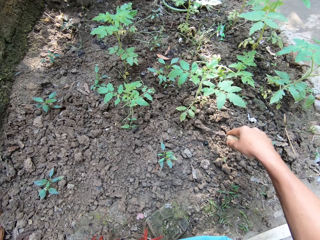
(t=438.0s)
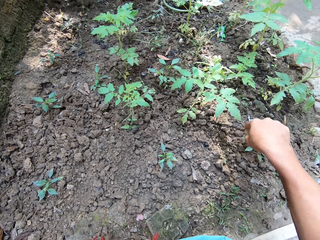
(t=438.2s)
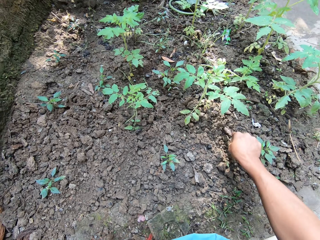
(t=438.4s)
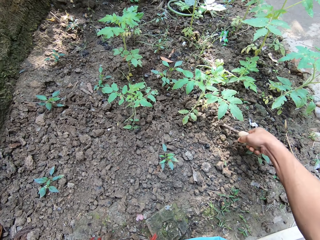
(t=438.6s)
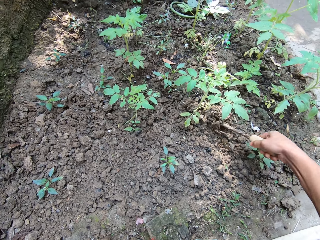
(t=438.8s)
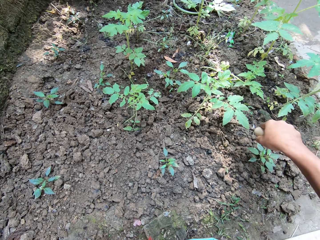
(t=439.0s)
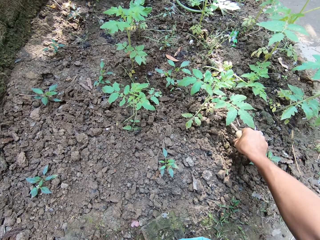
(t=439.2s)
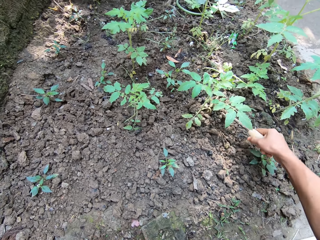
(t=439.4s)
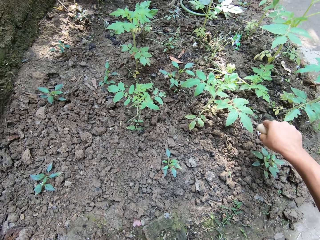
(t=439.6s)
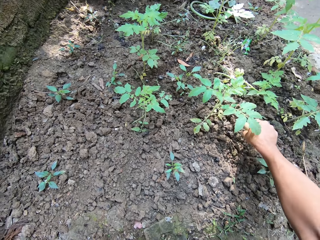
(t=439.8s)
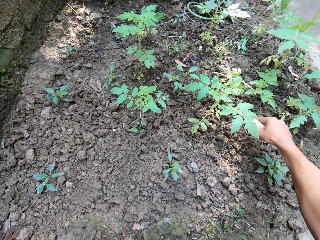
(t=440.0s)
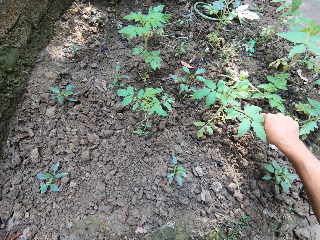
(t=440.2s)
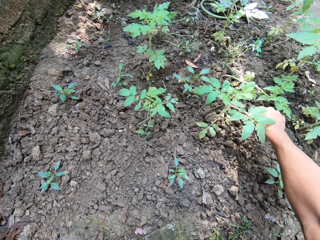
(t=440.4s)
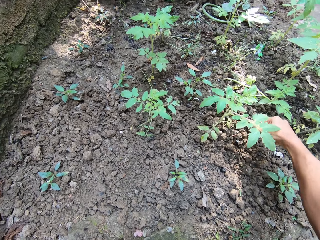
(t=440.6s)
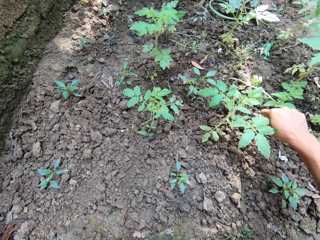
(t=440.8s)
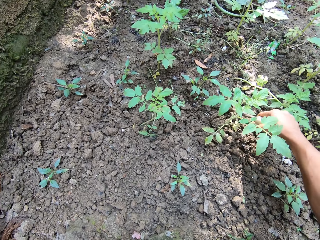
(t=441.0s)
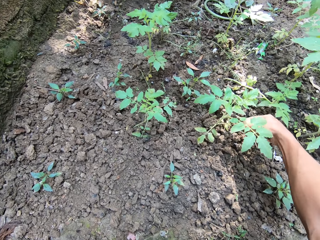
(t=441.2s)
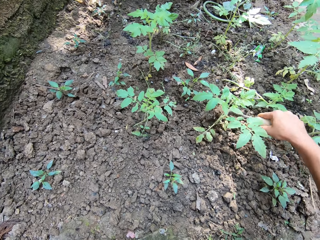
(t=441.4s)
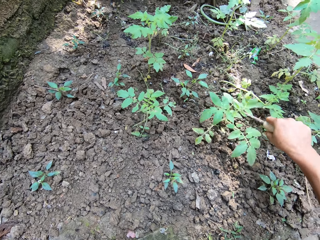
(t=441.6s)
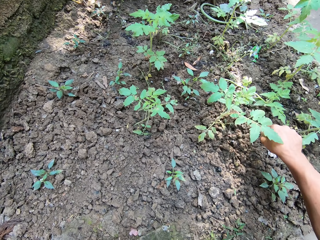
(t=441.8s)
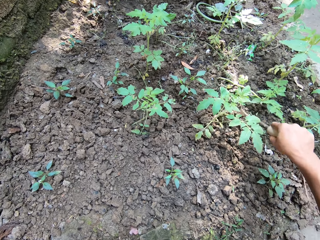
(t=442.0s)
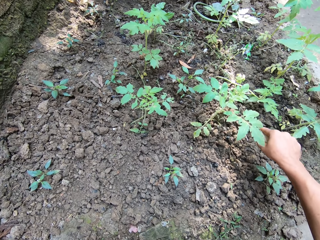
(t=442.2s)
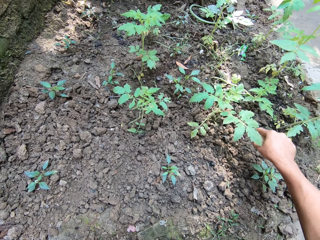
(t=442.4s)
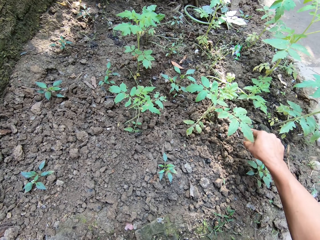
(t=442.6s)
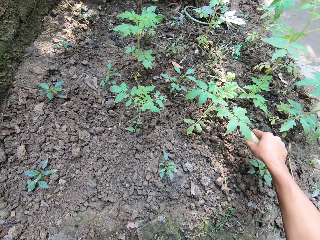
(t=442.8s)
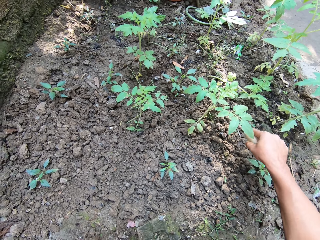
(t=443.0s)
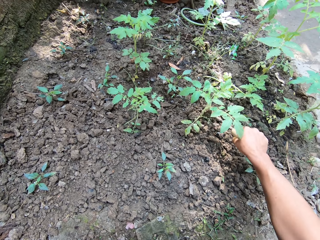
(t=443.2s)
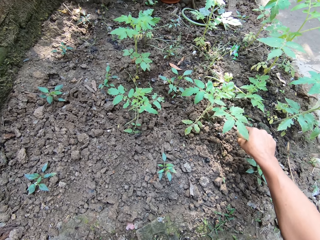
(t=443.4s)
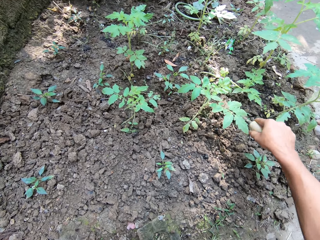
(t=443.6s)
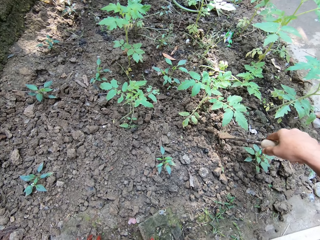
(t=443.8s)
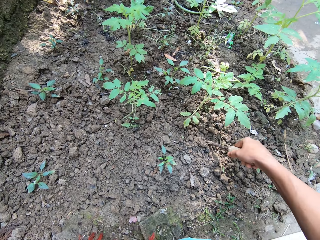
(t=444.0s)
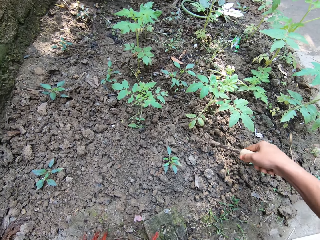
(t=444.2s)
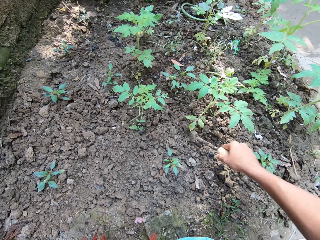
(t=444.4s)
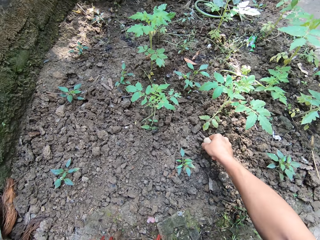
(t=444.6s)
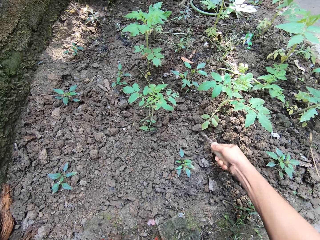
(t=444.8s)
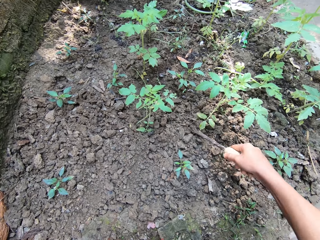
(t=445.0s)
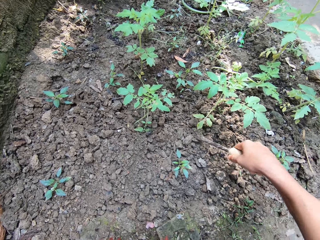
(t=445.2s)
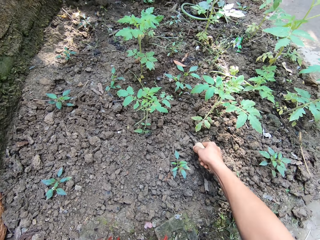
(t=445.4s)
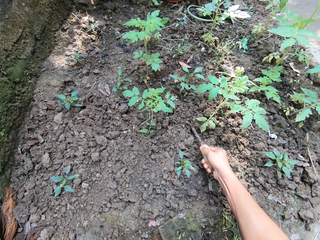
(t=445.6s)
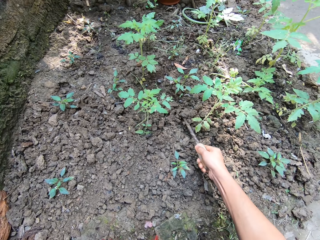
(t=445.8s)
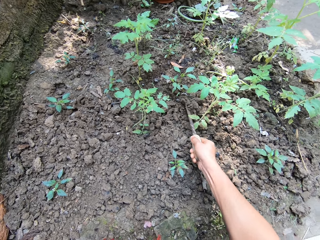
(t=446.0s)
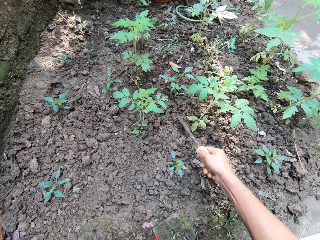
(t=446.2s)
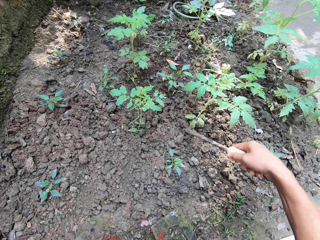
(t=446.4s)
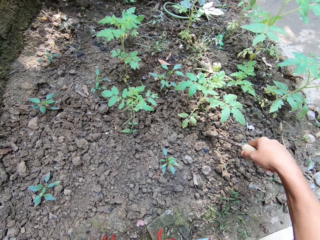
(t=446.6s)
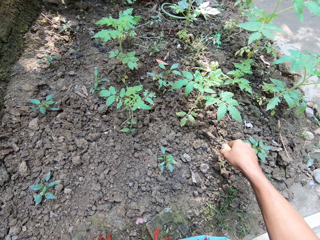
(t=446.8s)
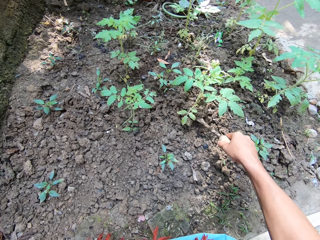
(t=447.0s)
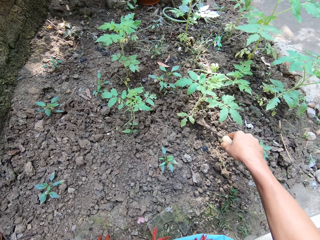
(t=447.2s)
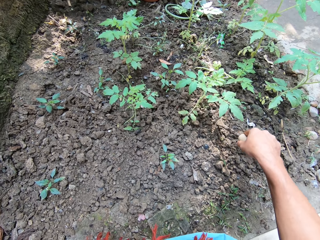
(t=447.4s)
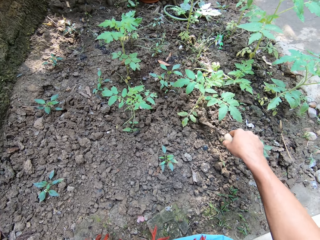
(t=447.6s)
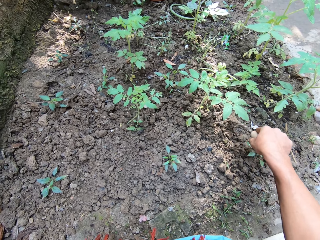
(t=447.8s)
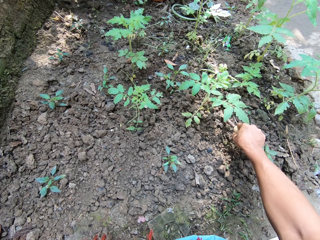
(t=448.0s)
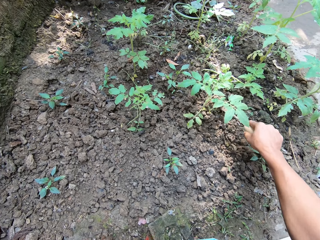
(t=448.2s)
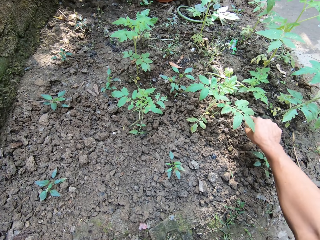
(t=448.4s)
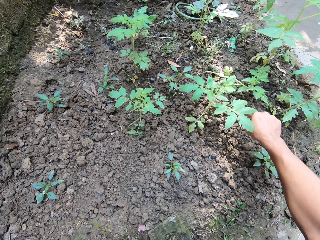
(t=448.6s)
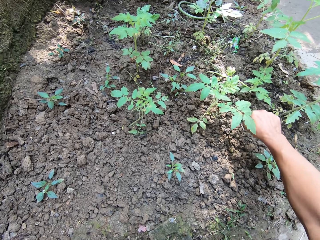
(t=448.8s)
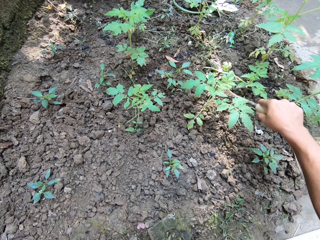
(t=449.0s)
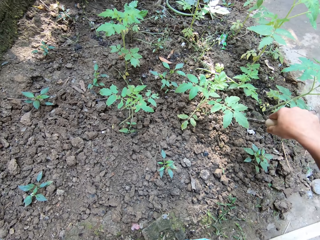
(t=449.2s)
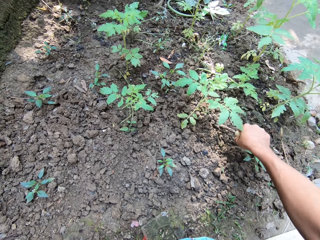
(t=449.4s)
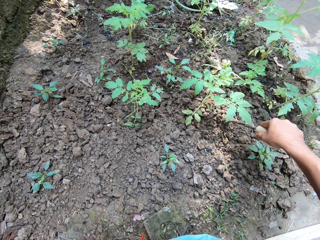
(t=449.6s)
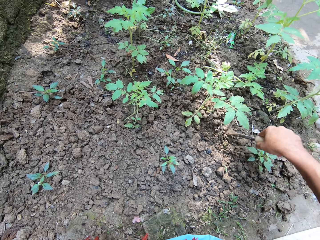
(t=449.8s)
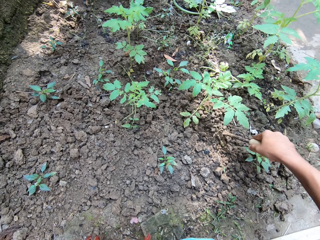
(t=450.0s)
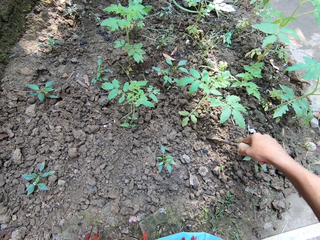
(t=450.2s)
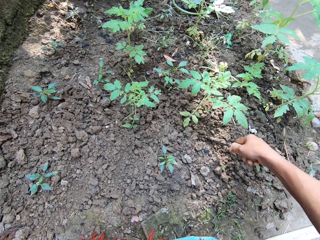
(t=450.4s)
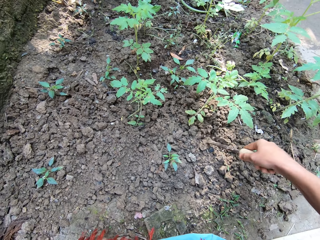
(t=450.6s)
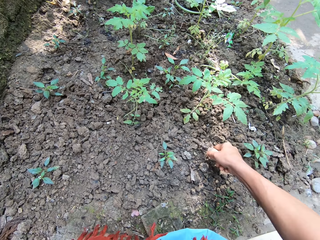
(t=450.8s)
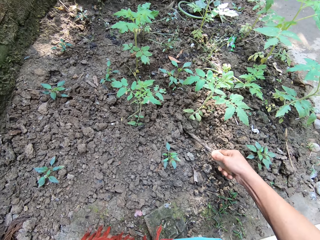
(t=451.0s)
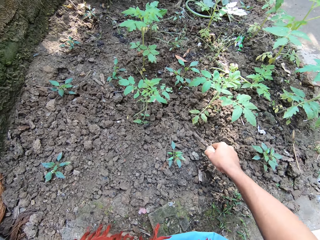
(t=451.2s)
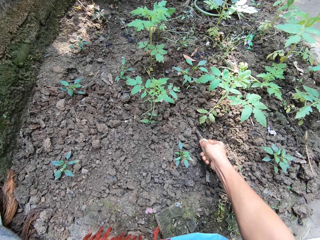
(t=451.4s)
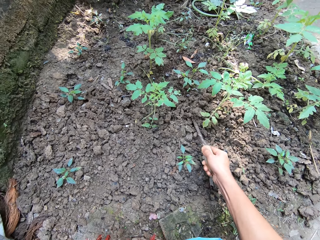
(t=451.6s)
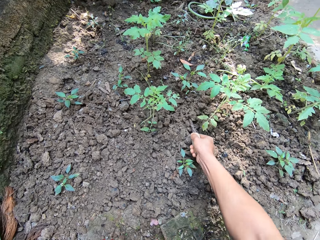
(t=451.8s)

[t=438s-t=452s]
The camera wearer puts some soil around the tomato seedling with the gardening trowel in her right hand.

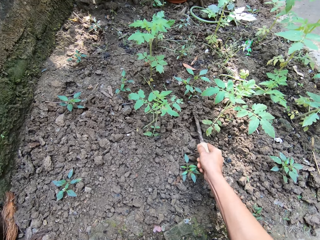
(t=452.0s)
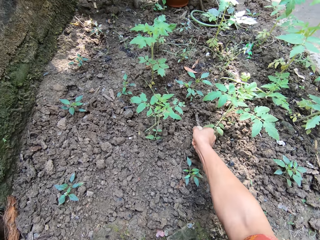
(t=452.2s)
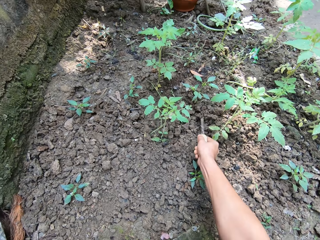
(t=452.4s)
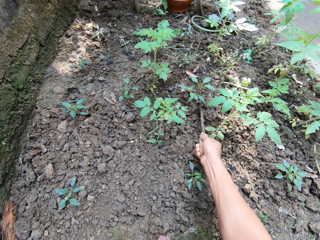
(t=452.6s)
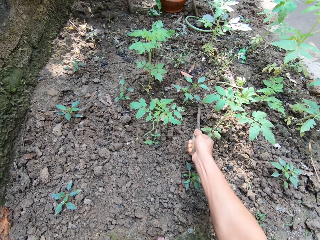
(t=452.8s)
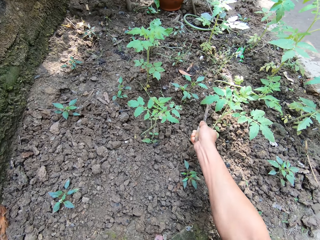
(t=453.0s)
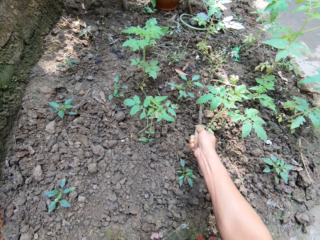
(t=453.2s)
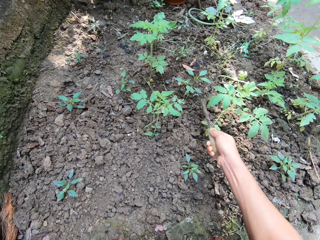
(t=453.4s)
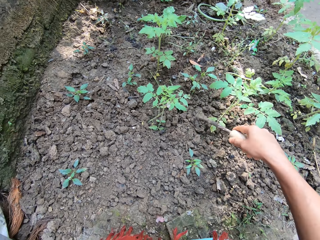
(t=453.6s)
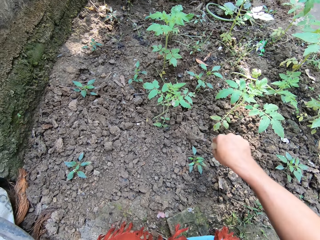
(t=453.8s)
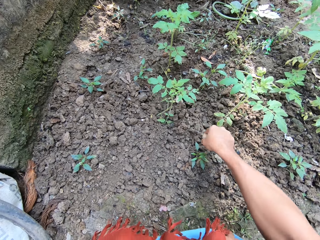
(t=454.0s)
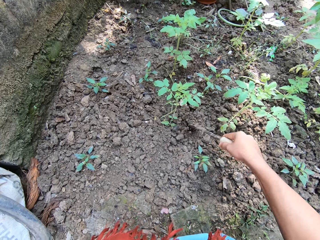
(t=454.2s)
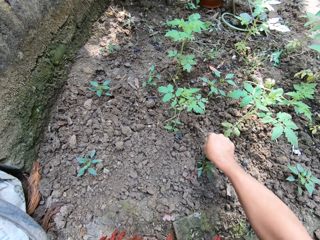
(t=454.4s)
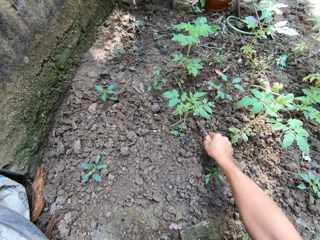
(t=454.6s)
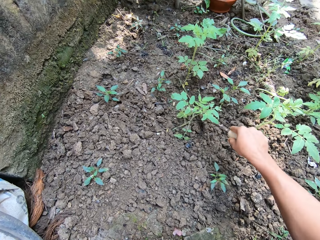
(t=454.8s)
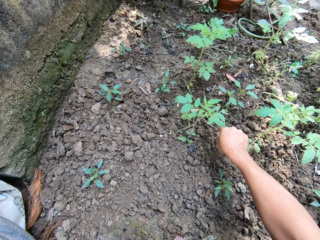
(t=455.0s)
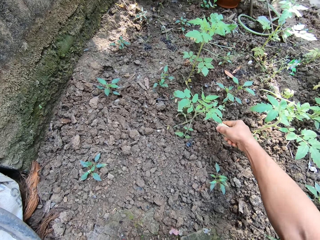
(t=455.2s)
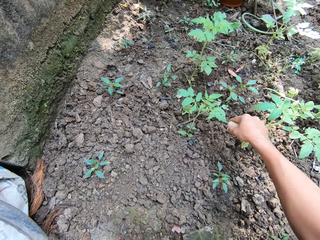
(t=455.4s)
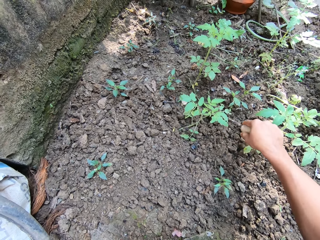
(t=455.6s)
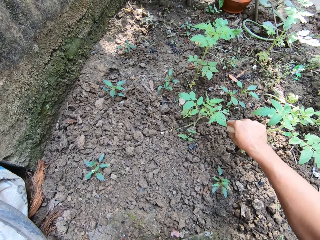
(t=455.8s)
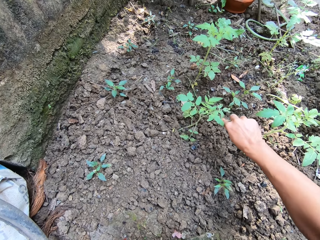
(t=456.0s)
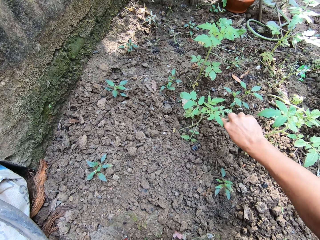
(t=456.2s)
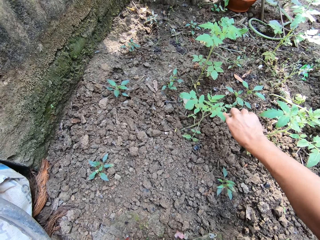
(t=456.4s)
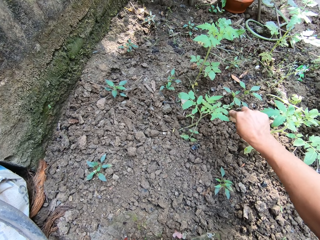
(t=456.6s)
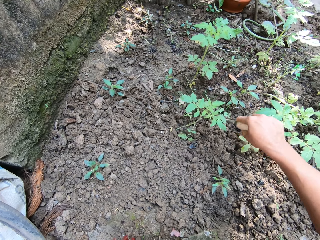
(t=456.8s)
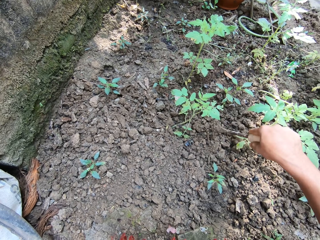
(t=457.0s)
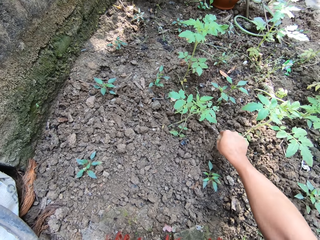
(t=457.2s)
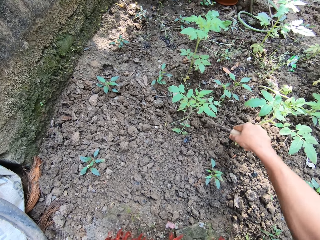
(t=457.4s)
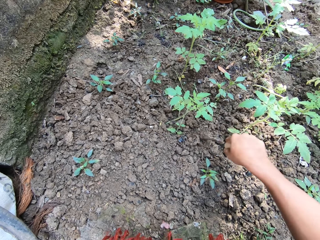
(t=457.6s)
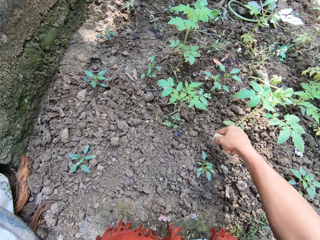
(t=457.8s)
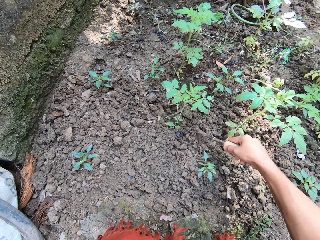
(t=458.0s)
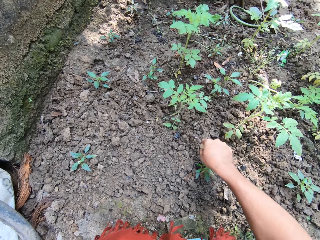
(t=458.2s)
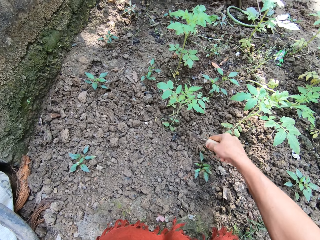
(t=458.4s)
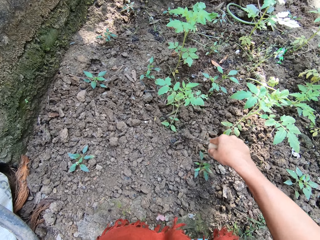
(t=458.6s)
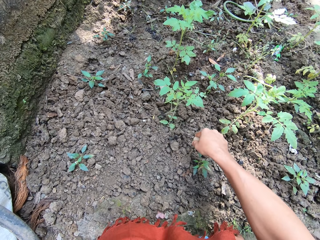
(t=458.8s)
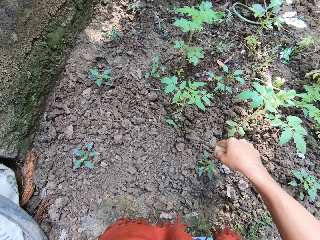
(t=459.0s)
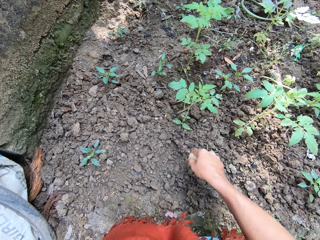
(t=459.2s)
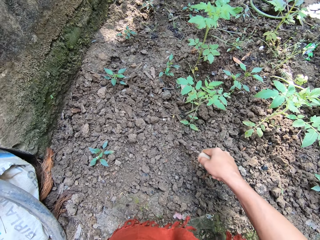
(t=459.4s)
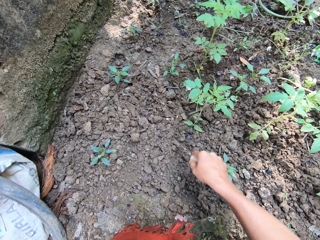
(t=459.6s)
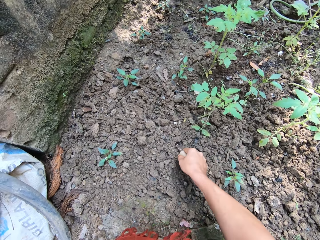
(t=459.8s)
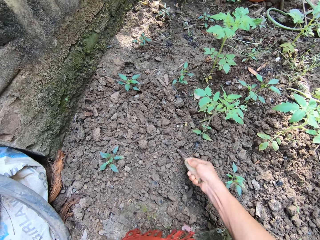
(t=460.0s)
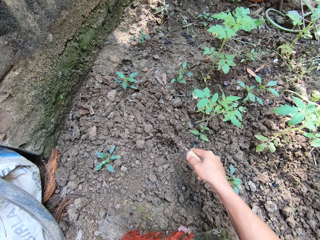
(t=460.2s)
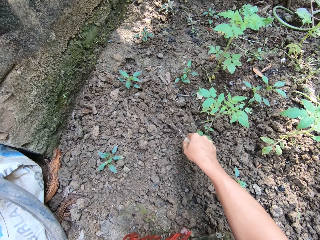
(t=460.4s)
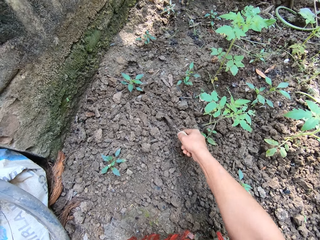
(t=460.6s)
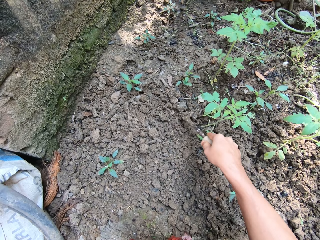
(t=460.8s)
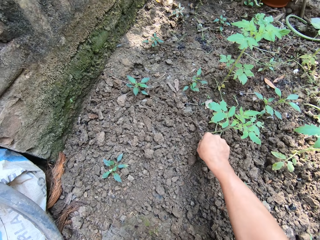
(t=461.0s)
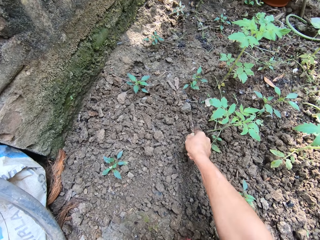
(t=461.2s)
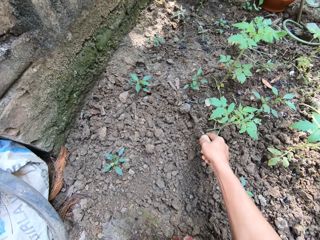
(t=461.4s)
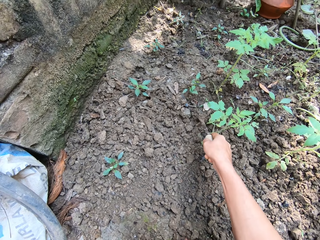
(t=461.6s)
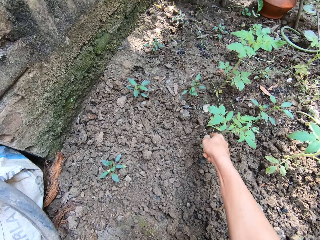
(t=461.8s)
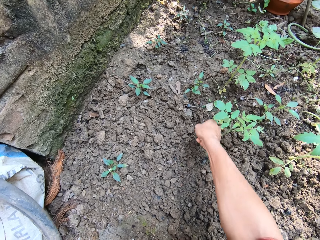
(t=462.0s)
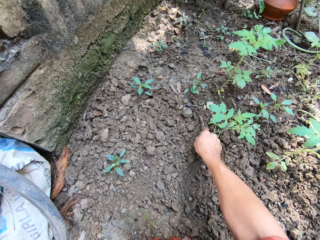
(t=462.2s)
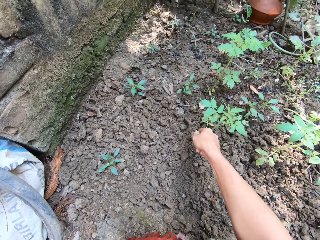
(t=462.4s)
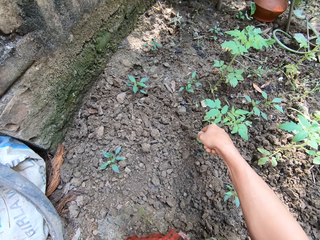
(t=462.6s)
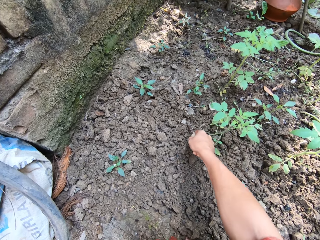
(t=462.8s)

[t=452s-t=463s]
The camera wearer digs the soil around the tomato seedling with the gardening trowel in her right hand.
